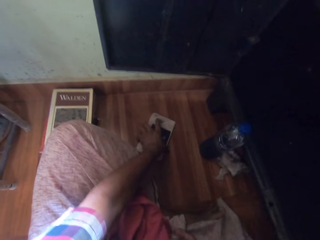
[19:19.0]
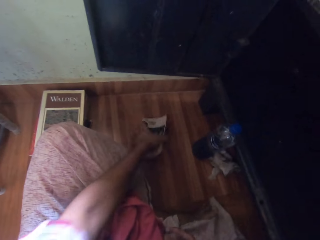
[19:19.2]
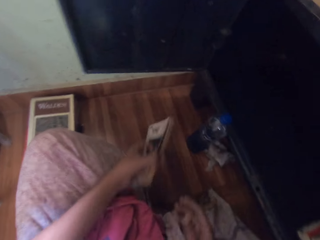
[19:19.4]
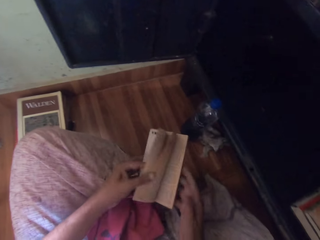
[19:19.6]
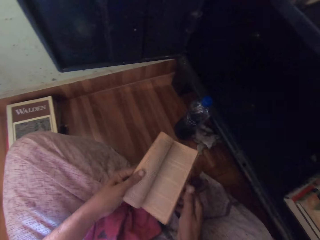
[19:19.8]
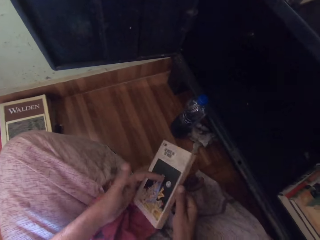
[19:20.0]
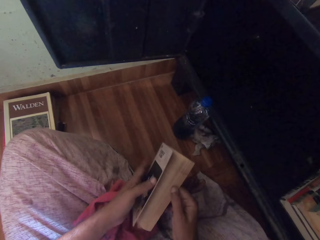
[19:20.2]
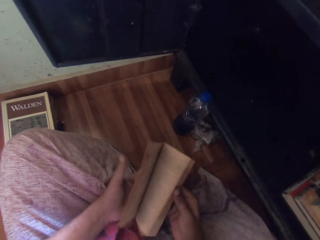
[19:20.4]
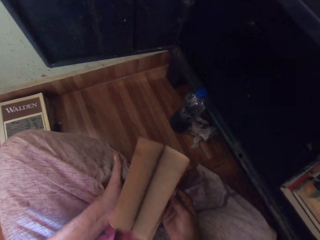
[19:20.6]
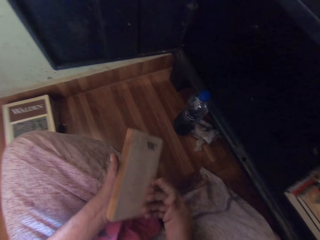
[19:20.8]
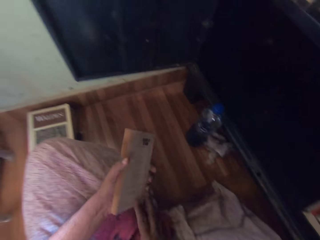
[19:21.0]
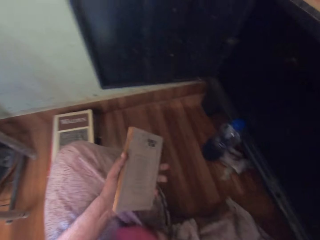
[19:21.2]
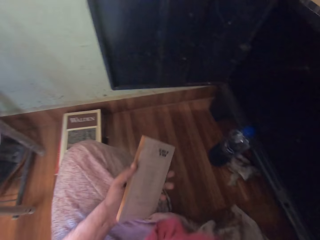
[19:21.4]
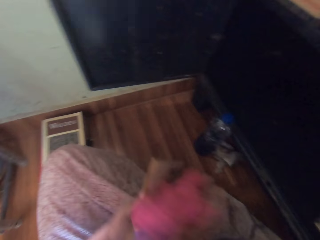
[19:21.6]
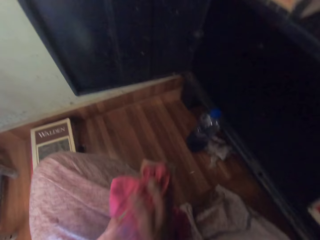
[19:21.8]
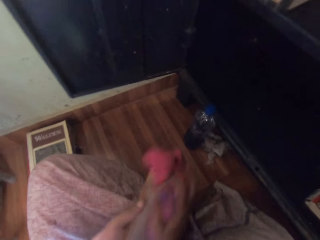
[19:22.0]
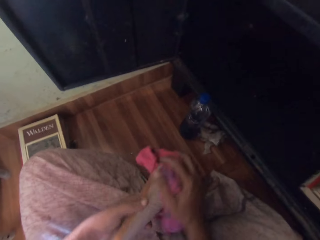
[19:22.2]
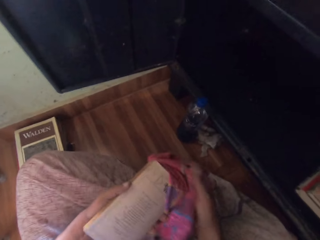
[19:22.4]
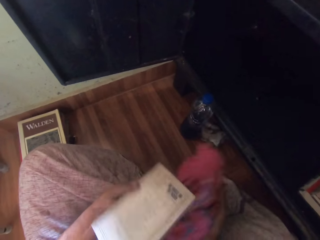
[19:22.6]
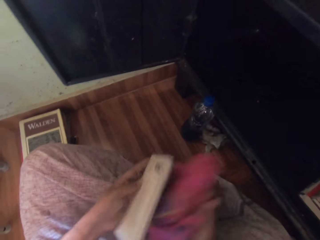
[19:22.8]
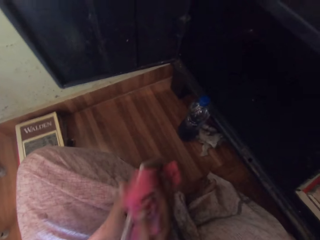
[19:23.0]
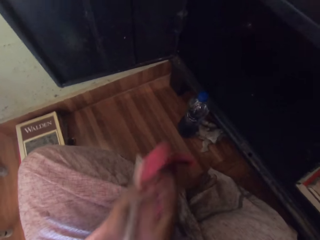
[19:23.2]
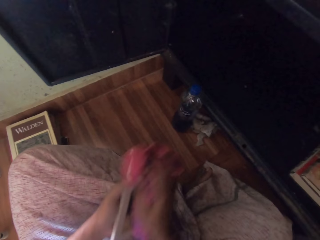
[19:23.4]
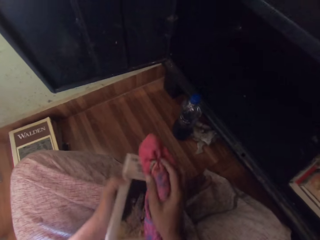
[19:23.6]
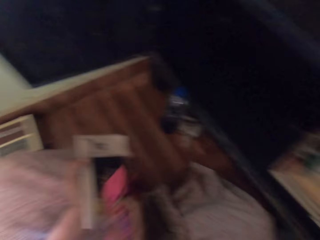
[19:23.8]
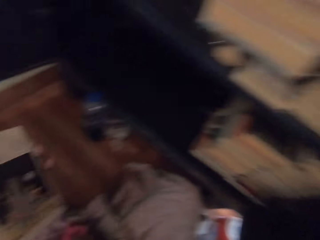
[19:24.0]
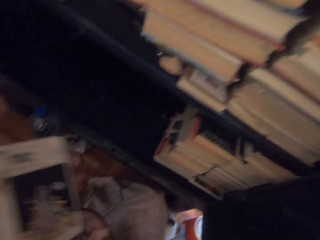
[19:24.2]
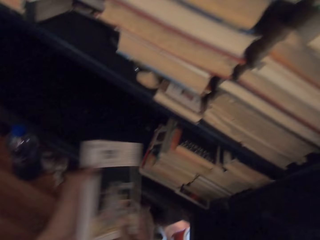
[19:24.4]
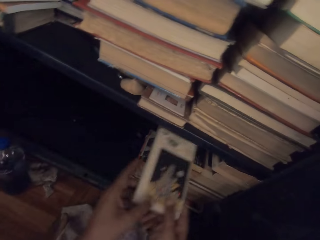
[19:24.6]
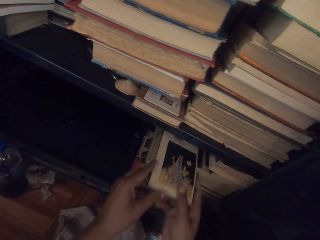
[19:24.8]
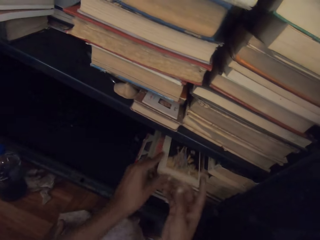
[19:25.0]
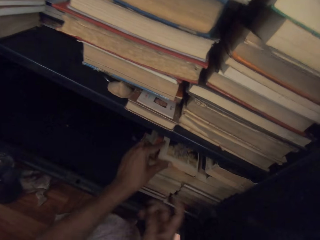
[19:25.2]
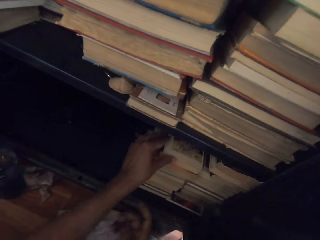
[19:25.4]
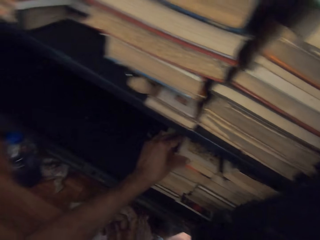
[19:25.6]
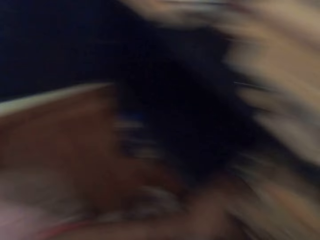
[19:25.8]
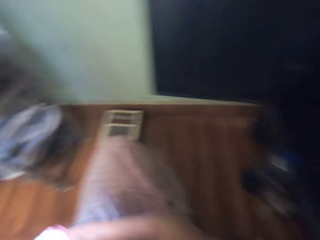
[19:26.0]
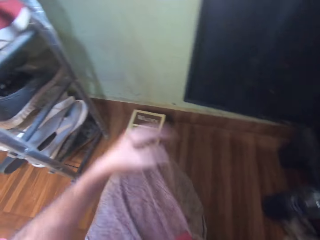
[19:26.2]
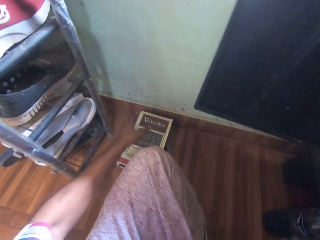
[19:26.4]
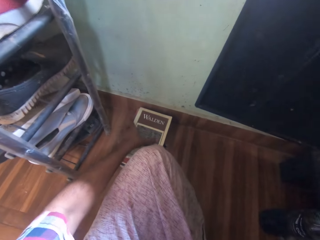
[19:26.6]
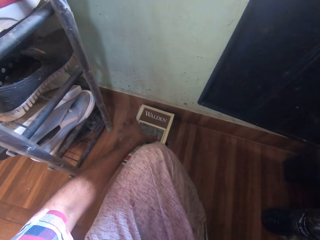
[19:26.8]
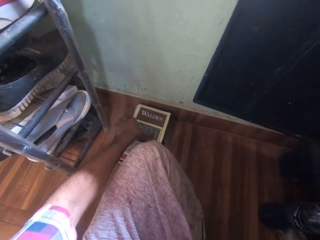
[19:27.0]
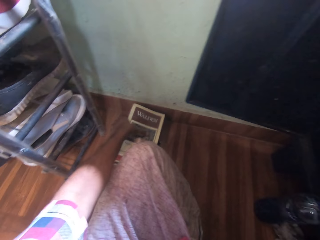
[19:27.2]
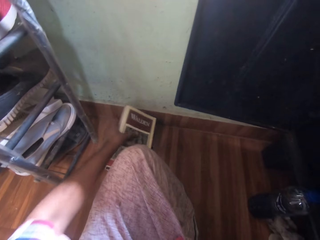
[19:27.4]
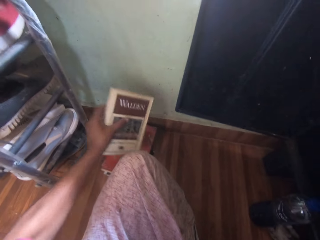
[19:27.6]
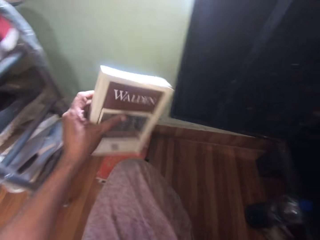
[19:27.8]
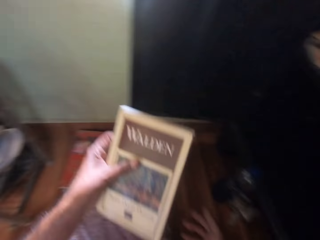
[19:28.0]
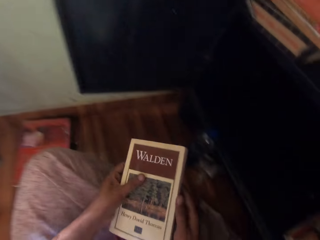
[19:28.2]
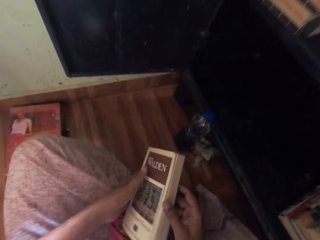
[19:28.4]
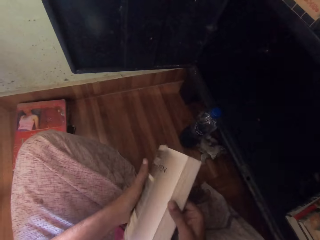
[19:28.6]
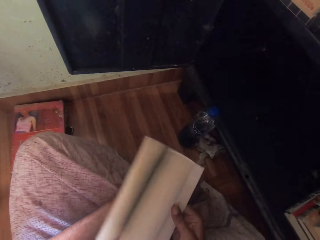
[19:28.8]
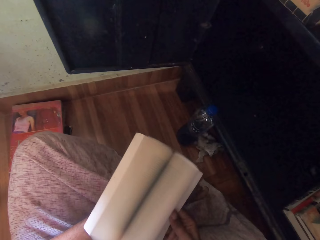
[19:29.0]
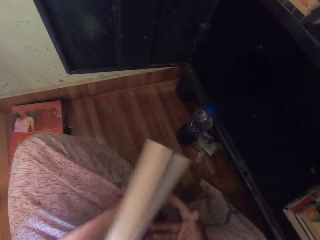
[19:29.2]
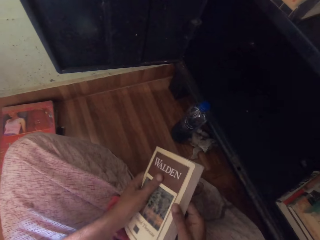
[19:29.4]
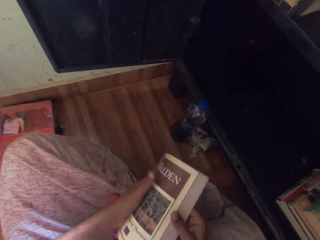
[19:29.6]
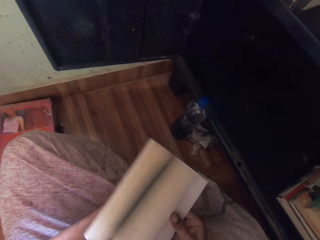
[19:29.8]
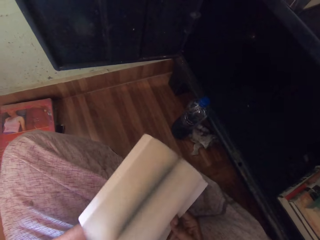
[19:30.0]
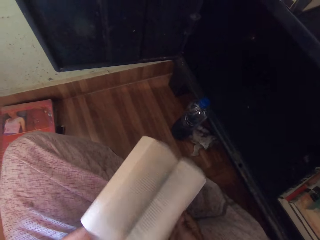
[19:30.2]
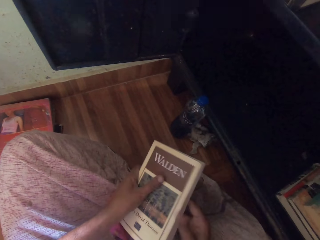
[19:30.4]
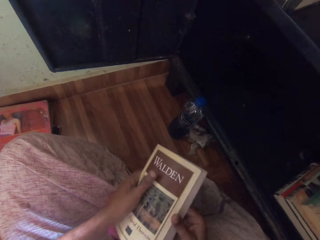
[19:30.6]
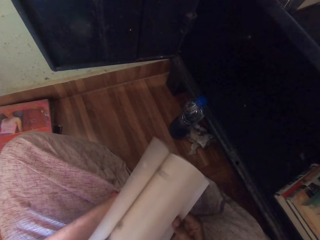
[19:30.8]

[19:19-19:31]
The camera wearer picks a book on the floor with his left hand. He holds the book in his left hand with his right hand. He flips the pages of the book with his left hand. He flips the pages of the book in his left hand with his right hand. He picks the cloth on his legs with his right hand. He wipes the book in his left hand with the cloth in his right hand. He drops the cloth in his right hand on his legs. He holds the book in his left hand with his right hand. He drops the book in his hands on the books in the shelf. He turns. He picks a book or clothing on some books on the floor with his left hand. He holds the book in his left hand with his right hand. He flips the pages of the book in his left hand with his right hand.

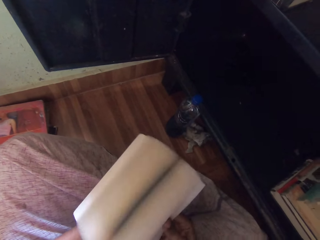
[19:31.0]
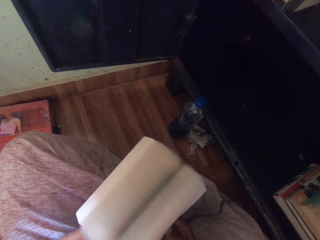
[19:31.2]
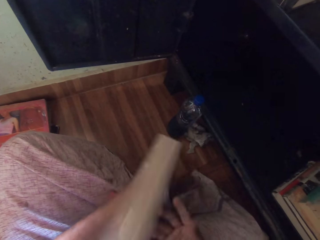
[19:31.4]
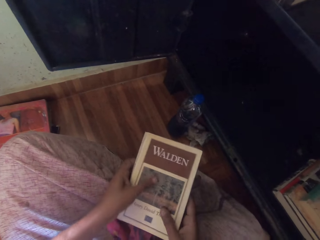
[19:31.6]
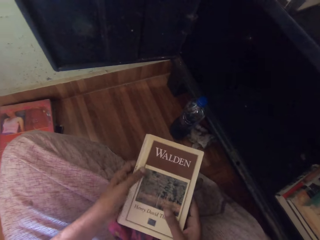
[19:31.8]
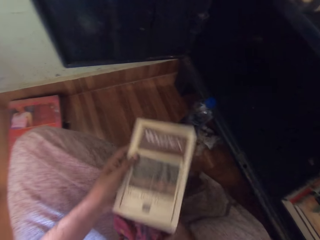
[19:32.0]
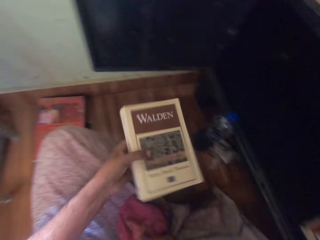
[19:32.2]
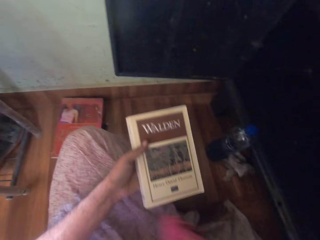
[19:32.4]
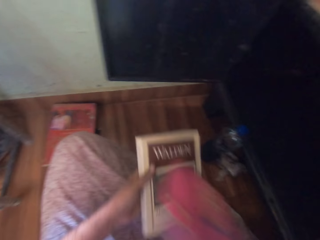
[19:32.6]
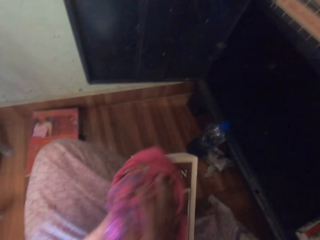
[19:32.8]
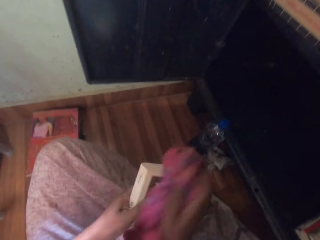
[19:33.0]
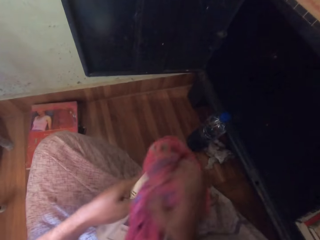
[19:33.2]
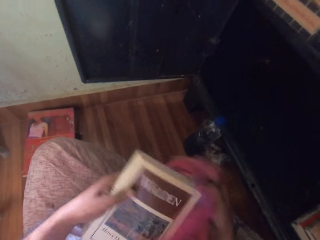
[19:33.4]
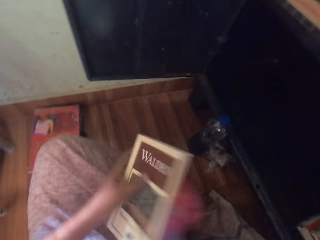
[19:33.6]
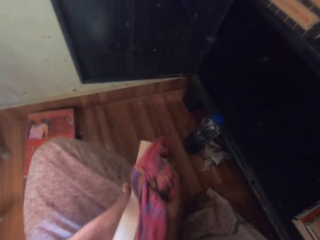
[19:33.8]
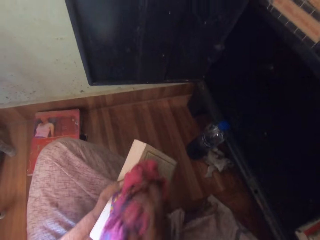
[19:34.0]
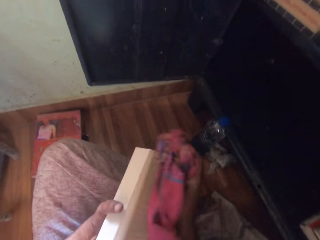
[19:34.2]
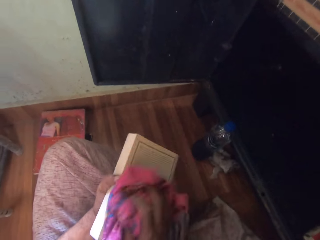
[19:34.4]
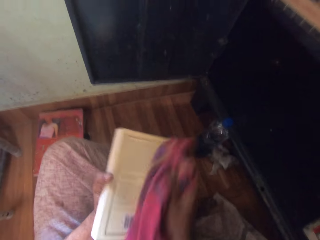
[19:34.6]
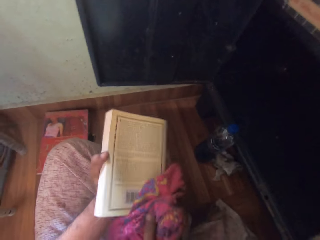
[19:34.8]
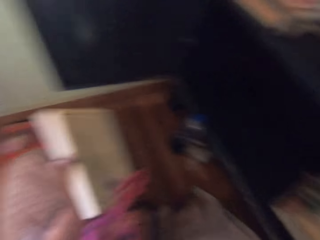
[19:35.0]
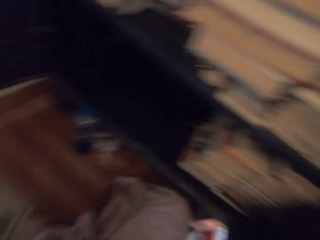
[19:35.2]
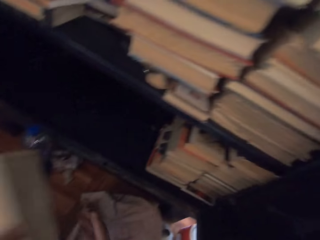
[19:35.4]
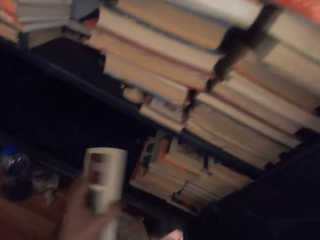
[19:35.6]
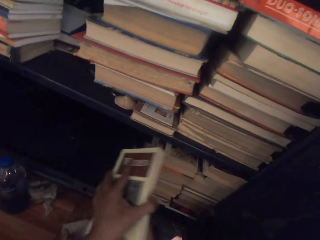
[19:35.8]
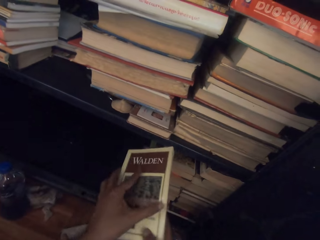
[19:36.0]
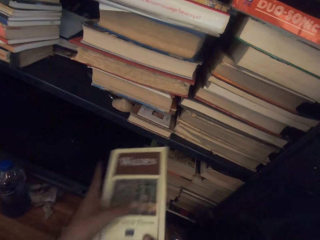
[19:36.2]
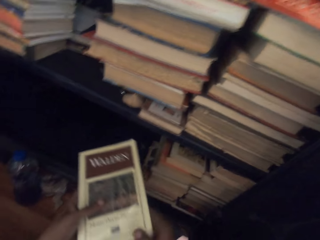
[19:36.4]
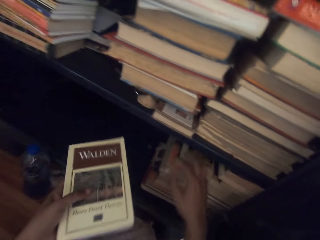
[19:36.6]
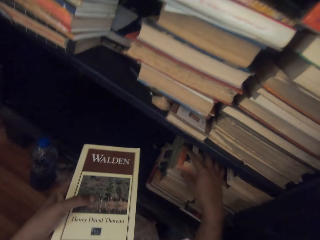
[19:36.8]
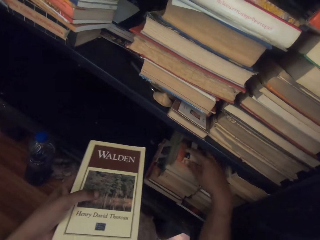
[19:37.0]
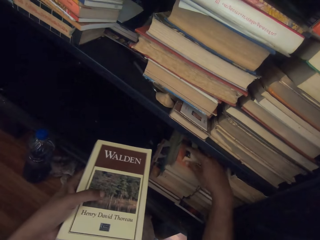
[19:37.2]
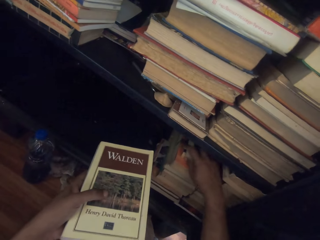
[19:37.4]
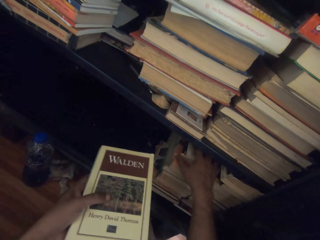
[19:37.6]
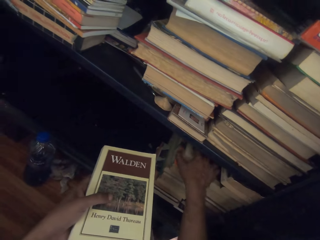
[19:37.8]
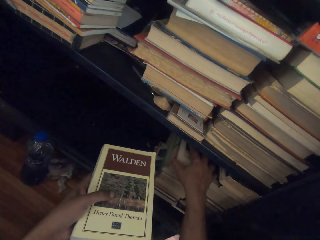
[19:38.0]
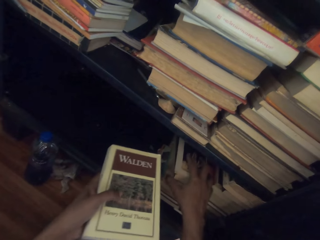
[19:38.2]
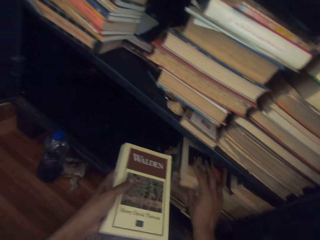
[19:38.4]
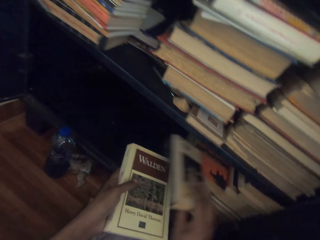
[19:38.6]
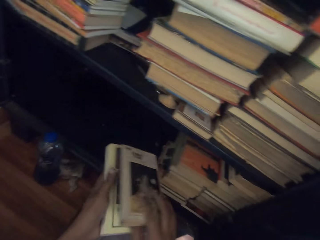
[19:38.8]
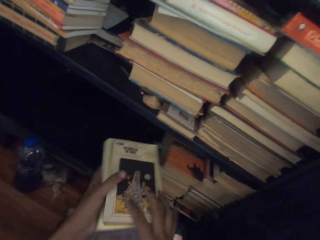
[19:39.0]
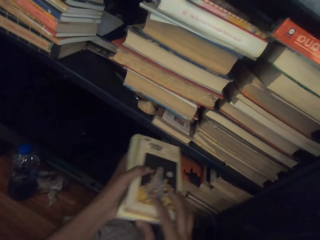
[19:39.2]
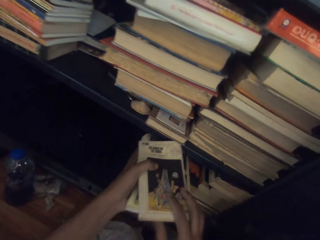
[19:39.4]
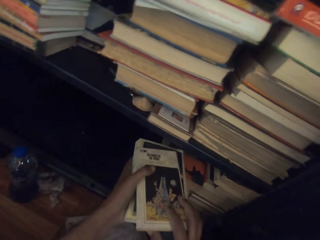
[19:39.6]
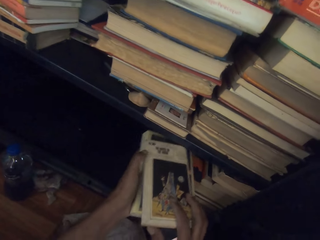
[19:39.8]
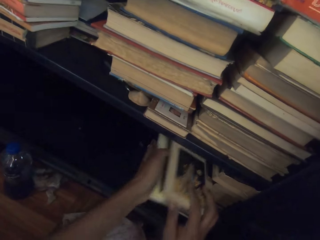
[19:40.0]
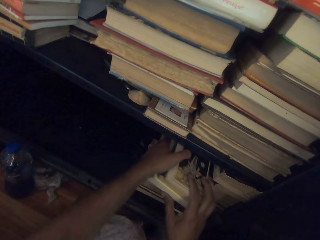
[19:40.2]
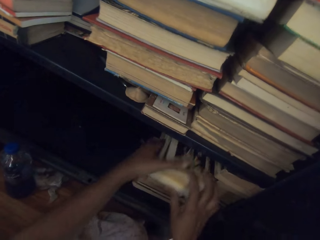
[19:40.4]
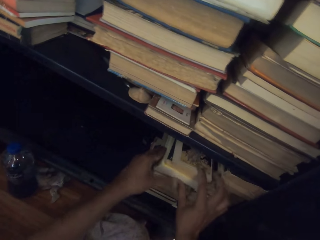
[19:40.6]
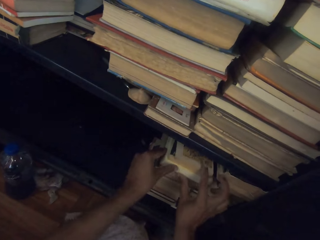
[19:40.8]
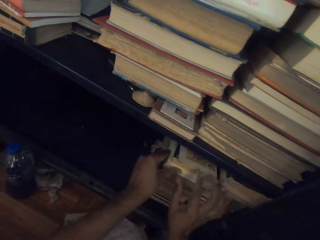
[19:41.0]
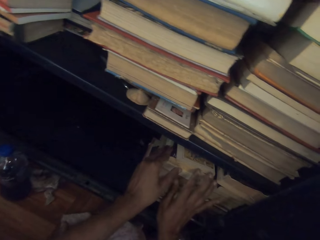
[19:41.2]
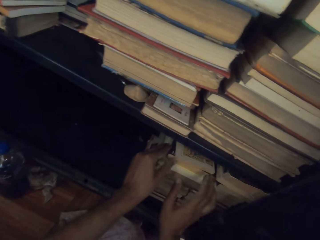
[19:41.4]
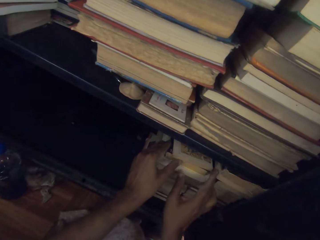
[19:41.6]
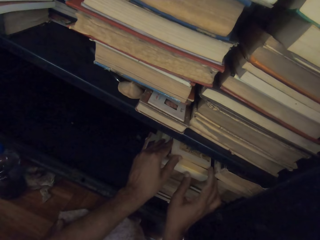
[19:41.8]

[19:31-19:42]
The camera wearer picks the cloth on his legs with his right hand. He wipes the book in his left hand with the cloth in his right hand. He moves the book. He picks the book on the books in the shelf with his right hand. He holds the book in the shelf with the right hand. He takes another book from the shelf with the right hand. He places the book in his right hand on the book in his left hand. He drops the books in his hands in the shelf.
